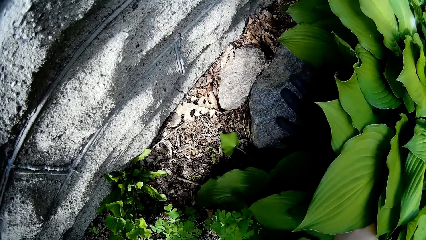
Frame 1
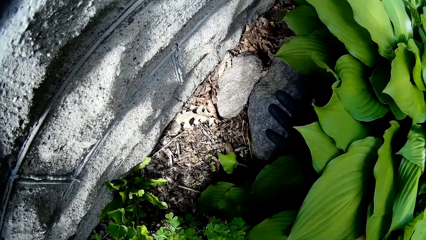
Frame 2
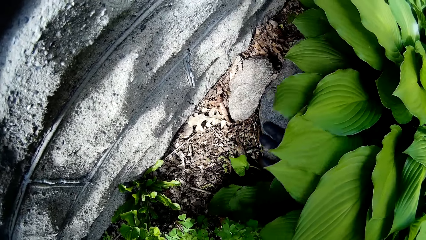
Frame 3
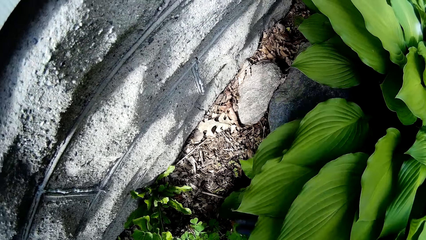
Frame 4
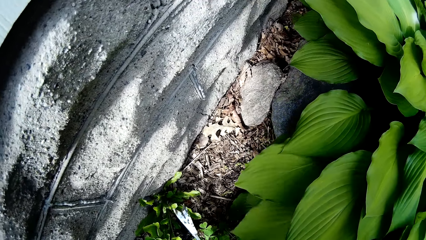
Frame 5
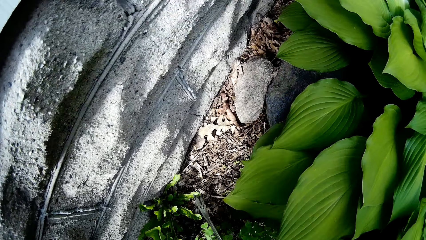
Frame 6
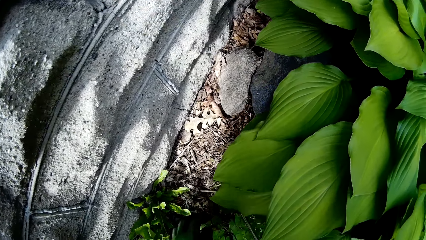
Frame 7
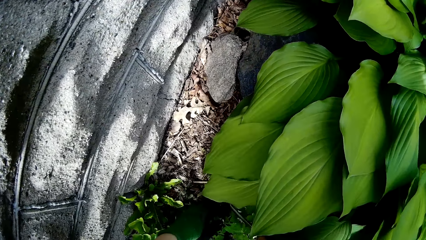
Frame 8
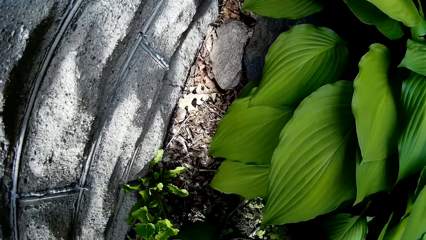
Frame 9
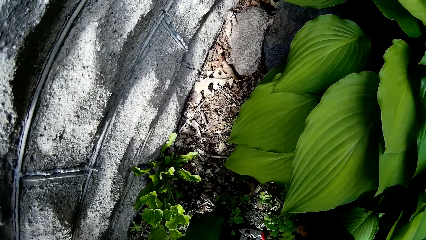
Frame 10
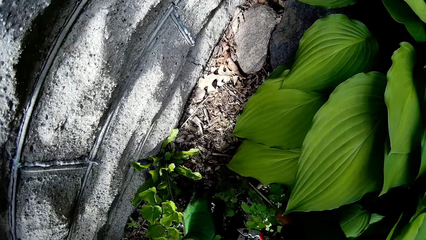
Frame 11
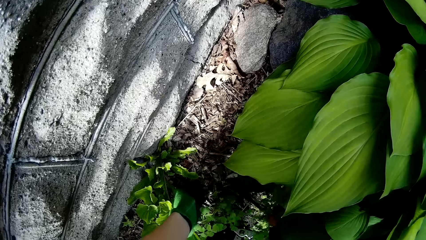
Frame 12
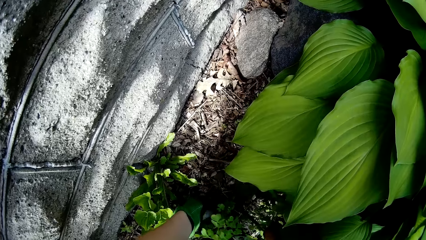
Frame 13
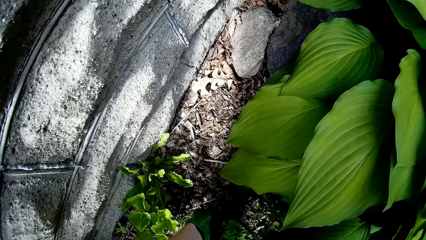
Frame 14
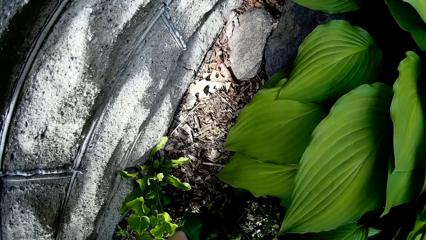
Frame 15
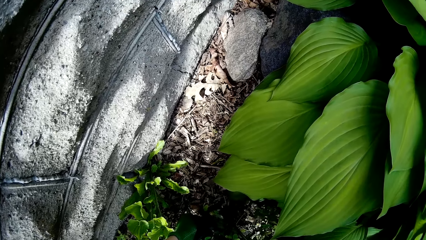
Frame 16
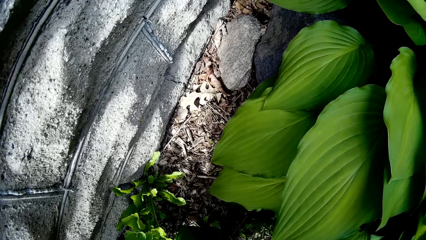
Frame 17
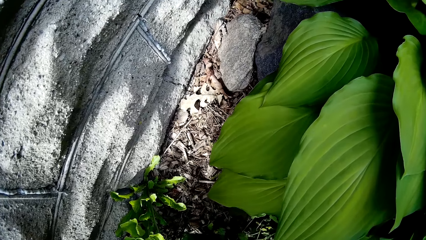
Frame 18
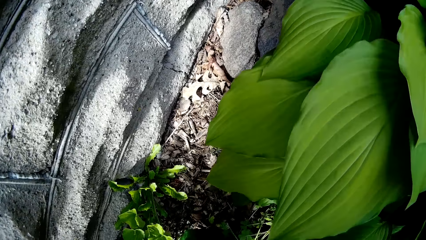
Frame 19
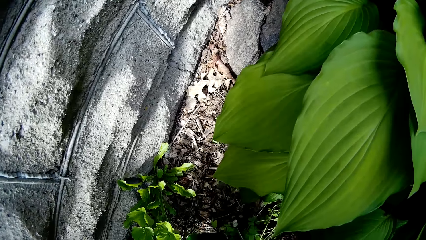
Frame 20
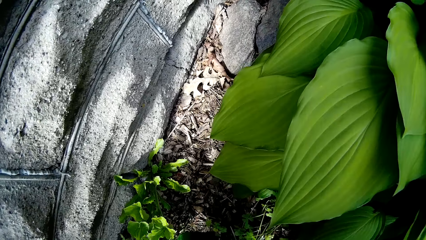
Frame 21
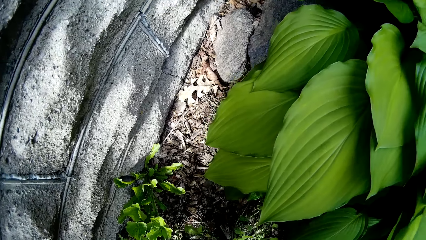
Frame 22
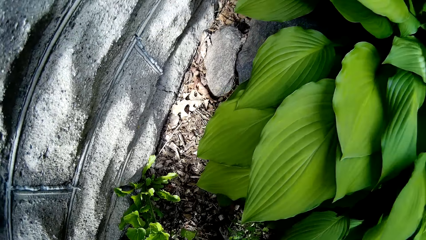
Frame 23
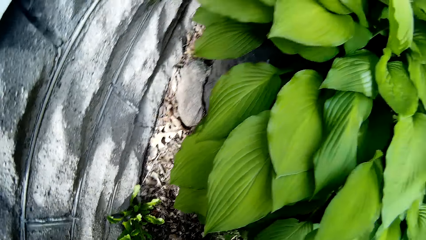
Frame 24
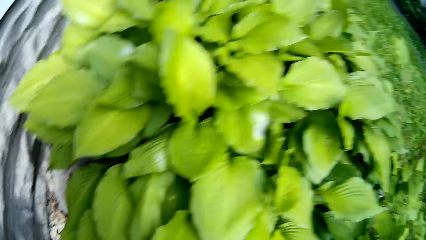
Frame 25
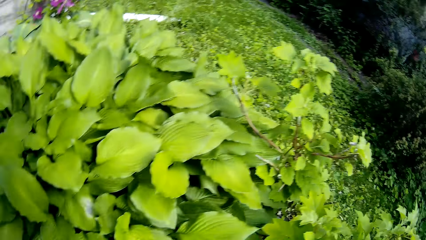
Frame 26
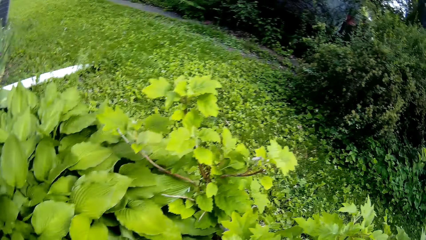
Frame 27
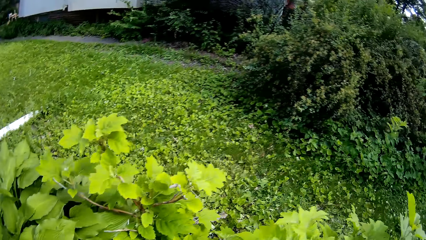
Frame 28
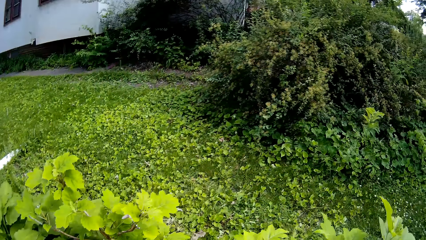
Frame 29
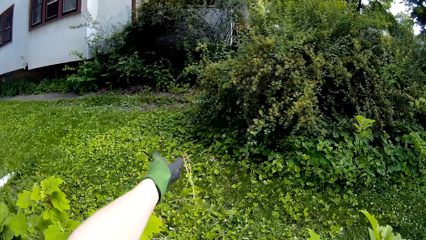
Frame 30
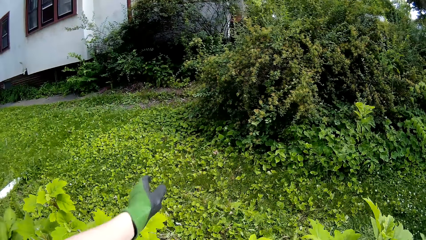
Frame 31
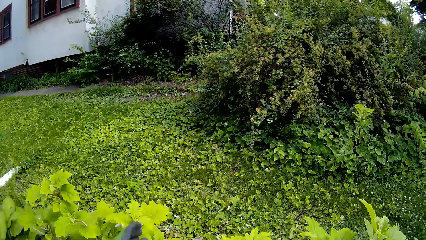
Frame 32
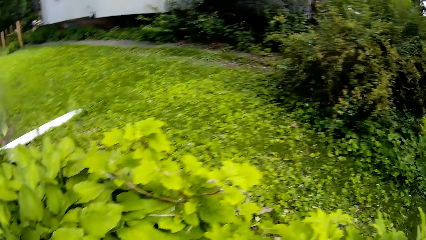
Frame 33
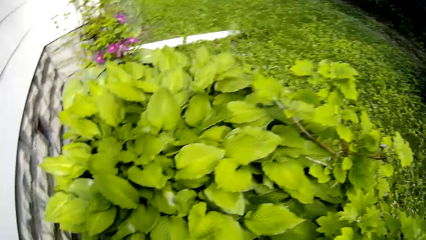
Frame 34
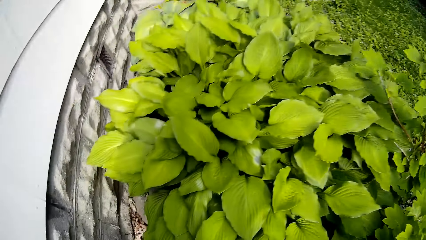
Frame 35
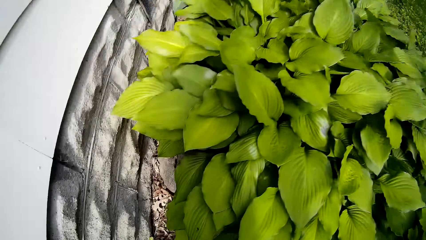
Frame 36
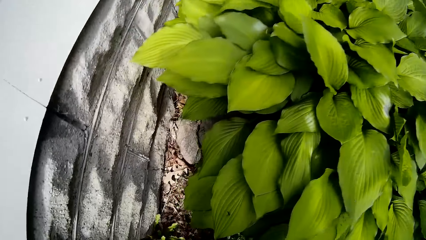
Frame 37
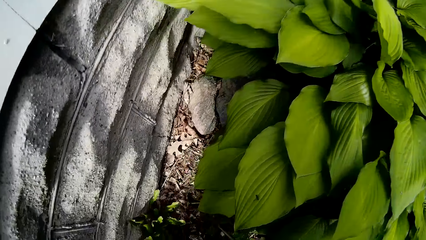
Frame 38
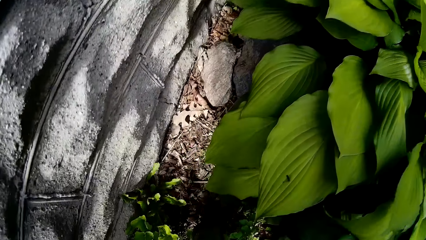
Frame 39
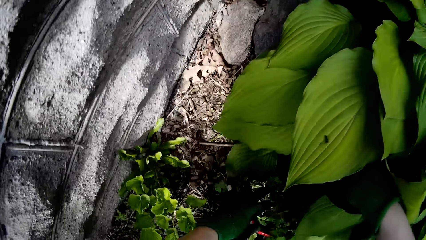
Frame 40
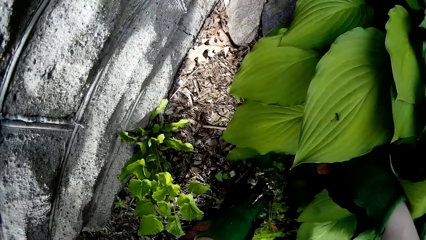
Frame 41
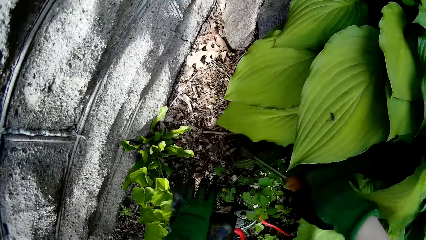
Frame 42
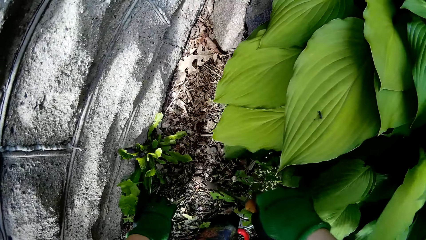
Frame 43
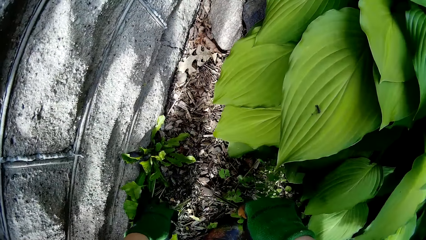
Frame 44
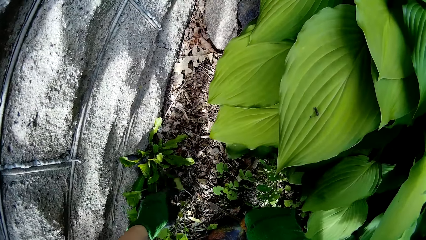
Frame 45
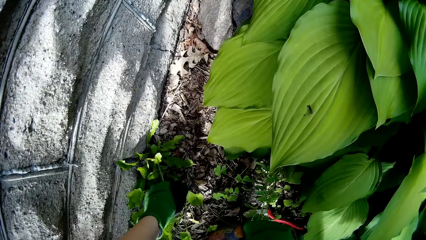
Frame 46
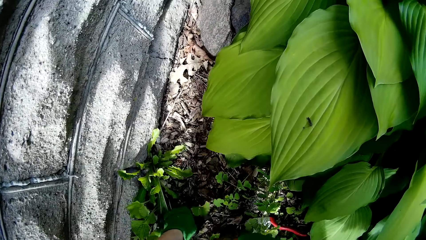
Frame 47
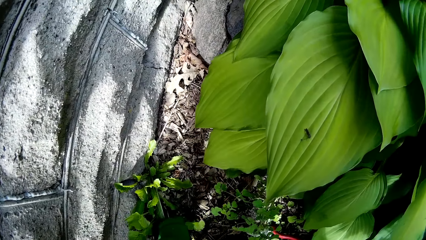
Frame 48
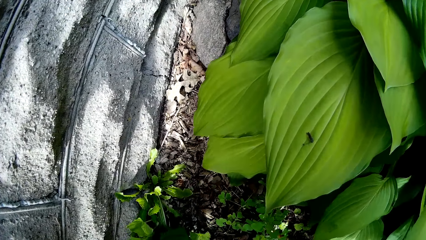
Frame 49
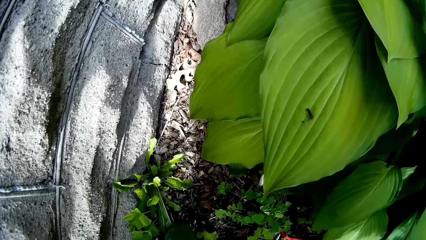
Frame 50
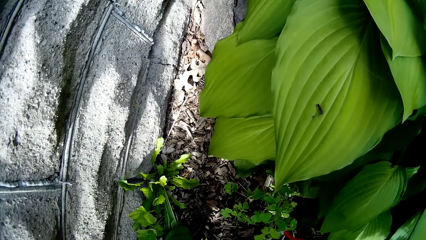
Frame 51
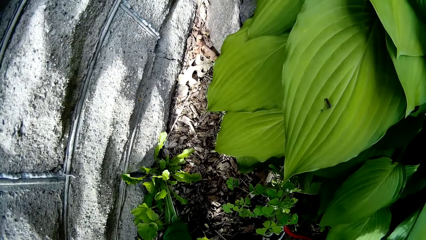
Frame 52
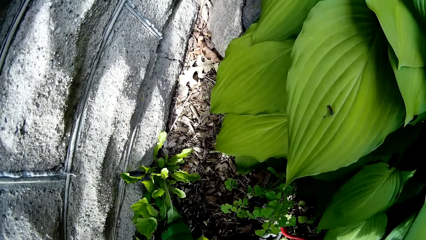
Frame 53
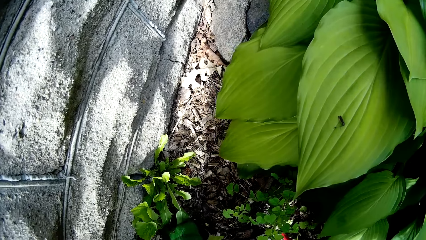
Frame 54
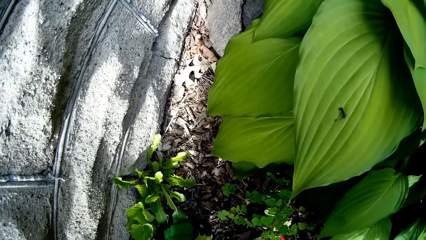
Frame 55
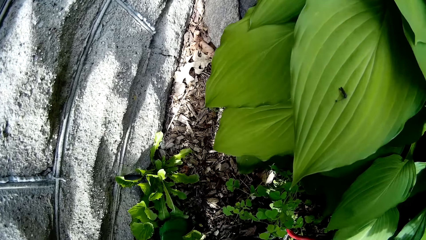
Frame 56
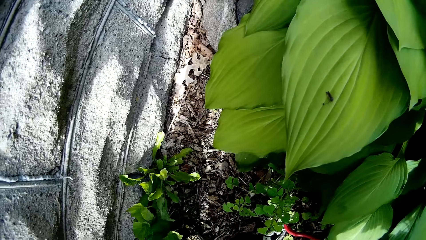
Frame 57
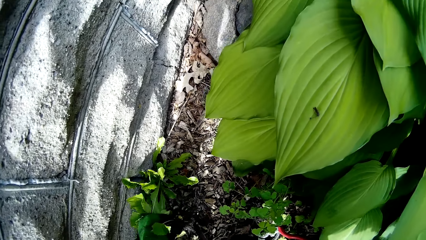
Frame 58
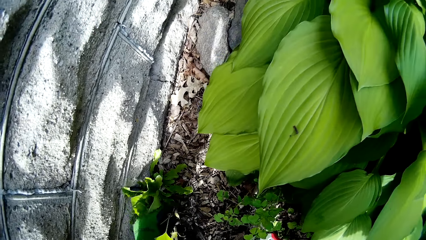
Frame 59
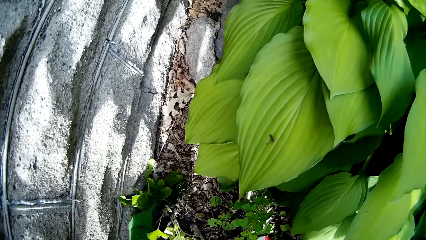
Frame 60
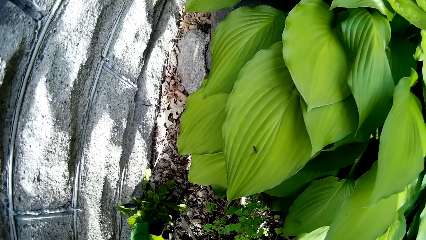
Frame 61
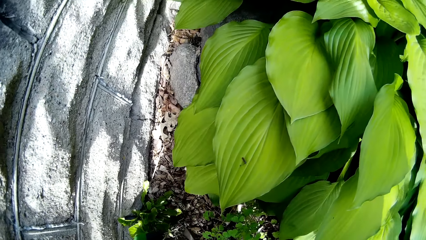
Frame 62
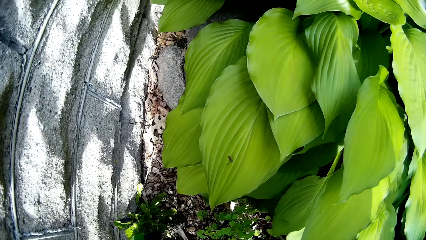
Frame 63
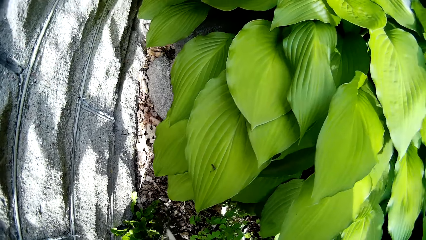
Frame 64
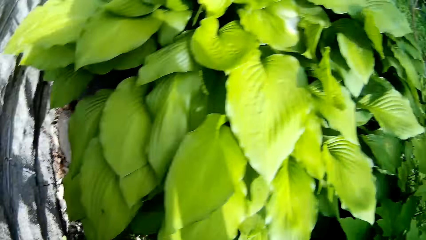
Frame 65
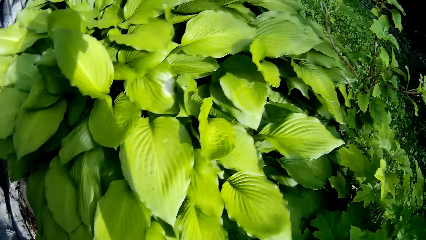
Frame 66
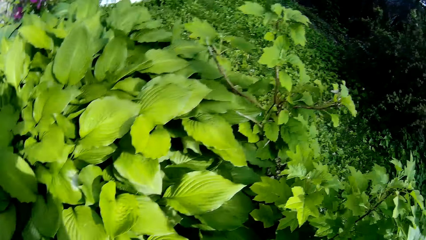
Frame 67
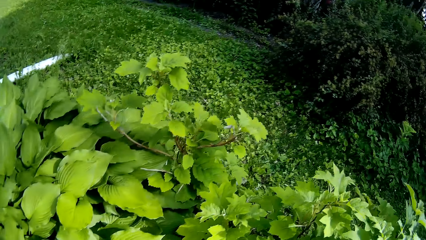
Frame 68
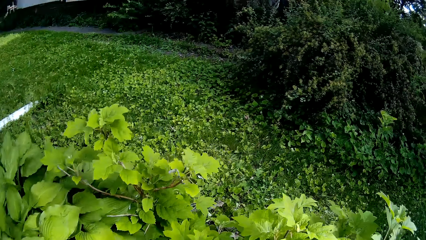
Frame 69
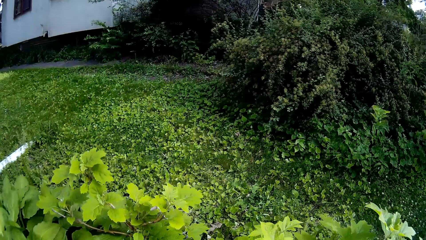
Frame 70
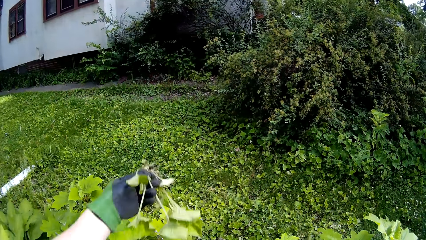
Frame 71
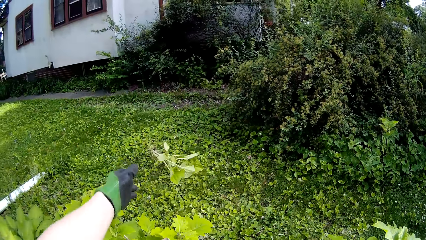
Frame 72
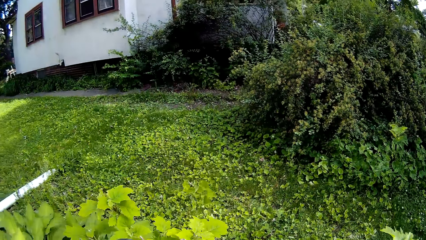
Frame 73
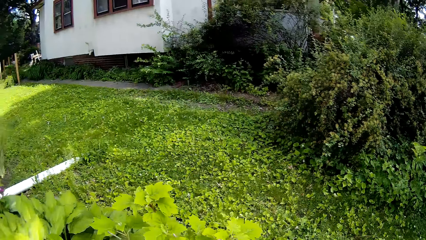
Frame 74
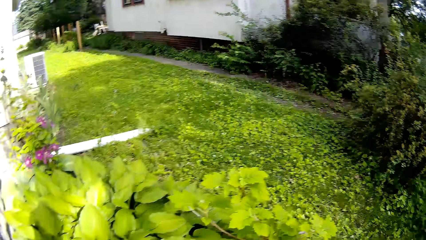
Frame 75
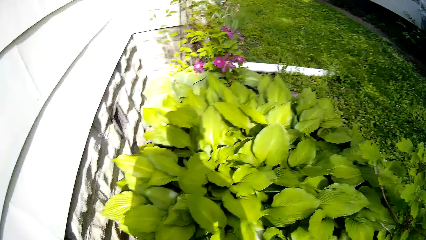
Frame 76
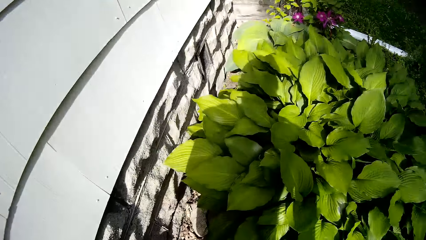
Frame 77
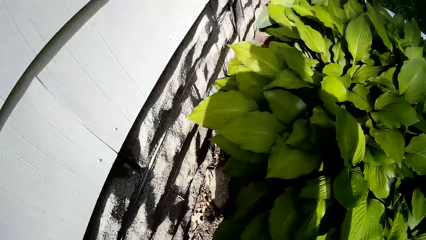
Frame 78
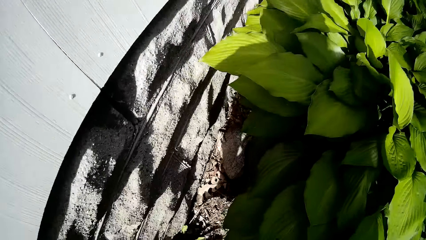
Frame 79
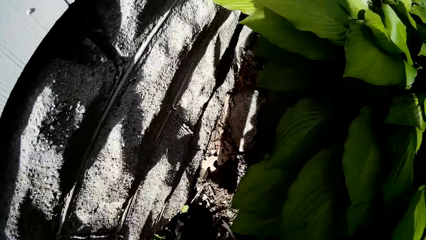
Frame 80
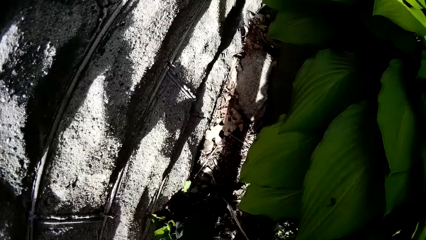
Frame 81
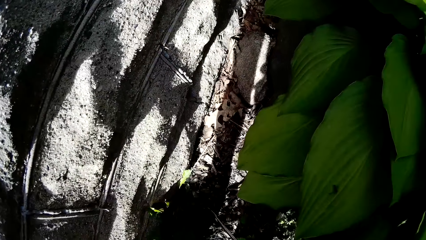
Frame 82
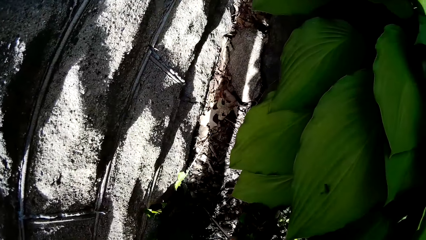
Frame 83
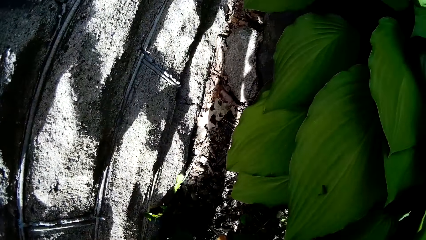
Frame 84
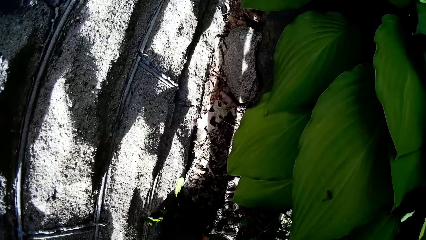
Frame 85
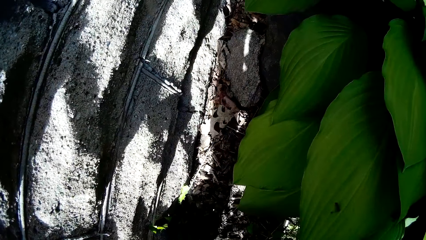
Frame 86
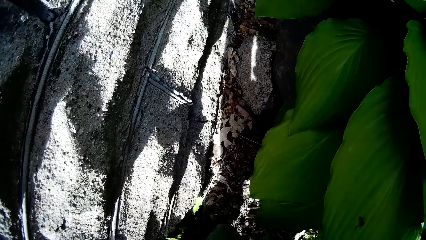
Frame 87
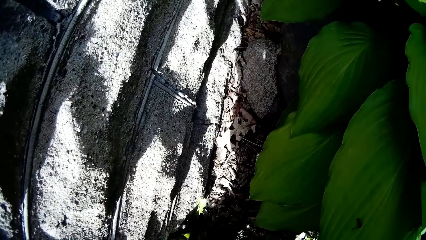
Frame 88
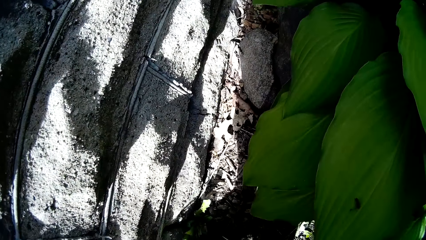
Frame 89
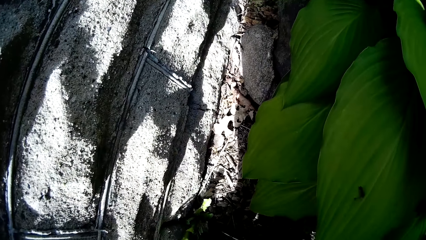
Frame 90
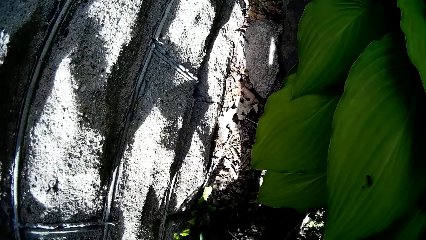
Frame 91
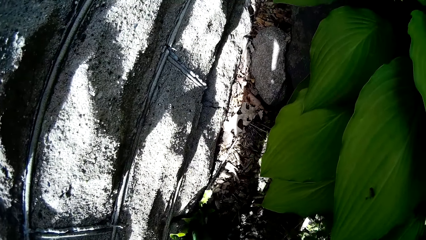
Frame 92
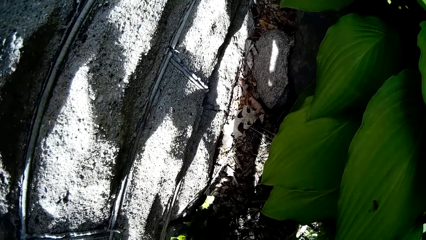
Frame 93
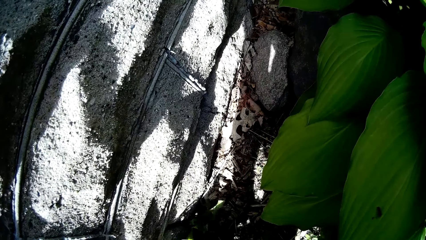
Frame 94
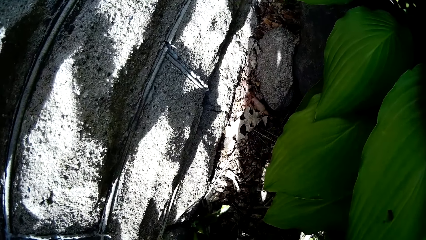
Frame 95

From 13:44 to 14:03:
The camera wearer holds some weeds in the ground with his left hand. He cuts the weeds with the hand weeder in his right hand. He throws the weeds on the ground with his left hand. He weeds a garden with the hand weeder in his right hand. He throws the weeds on the ground with his left hand. He weeds the garden with the hand weeder in his right hand.
